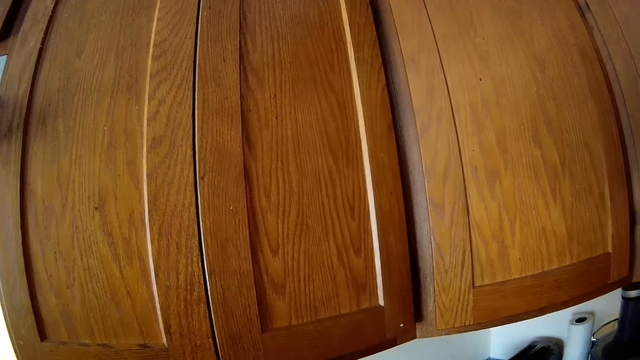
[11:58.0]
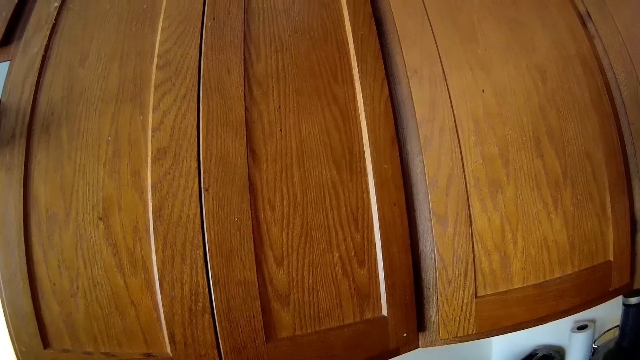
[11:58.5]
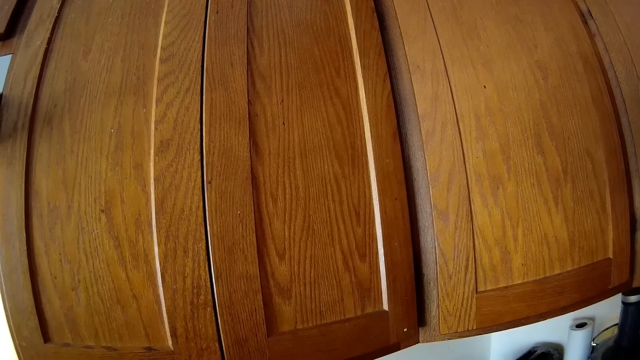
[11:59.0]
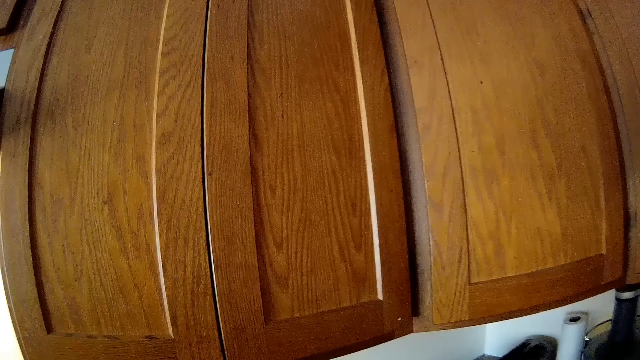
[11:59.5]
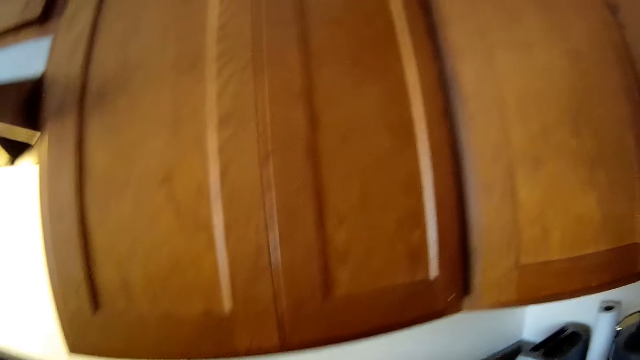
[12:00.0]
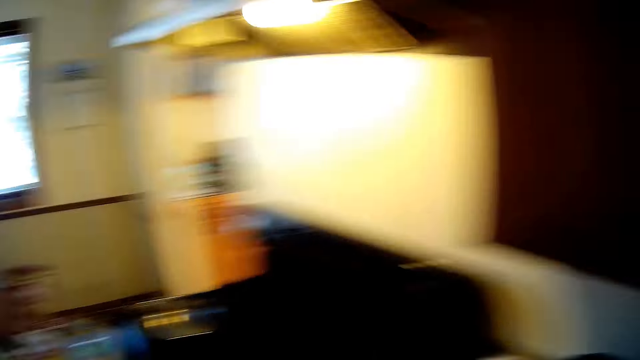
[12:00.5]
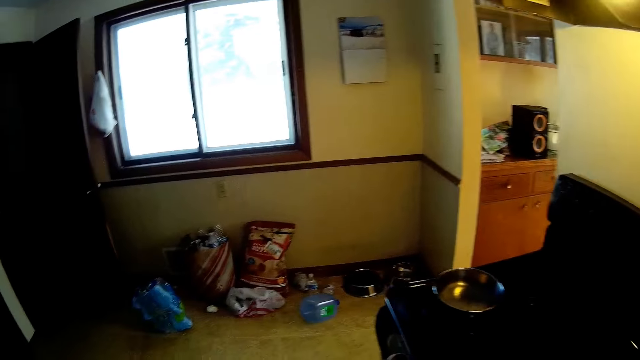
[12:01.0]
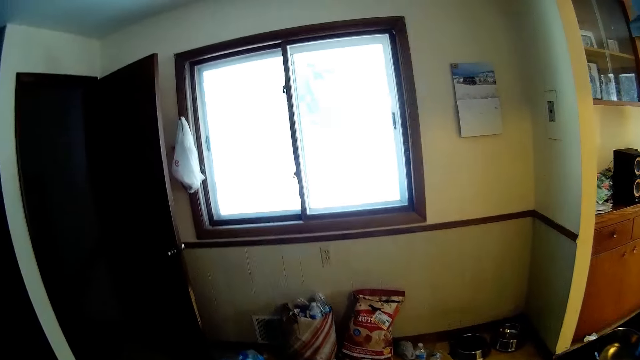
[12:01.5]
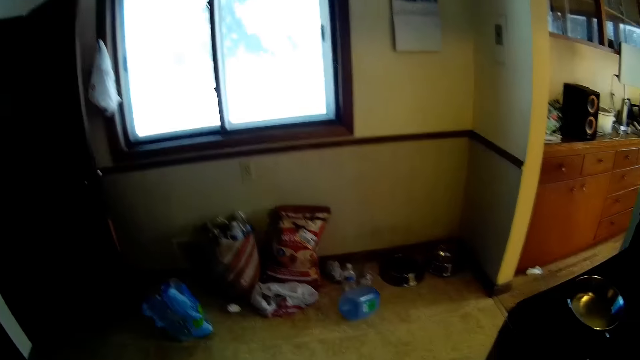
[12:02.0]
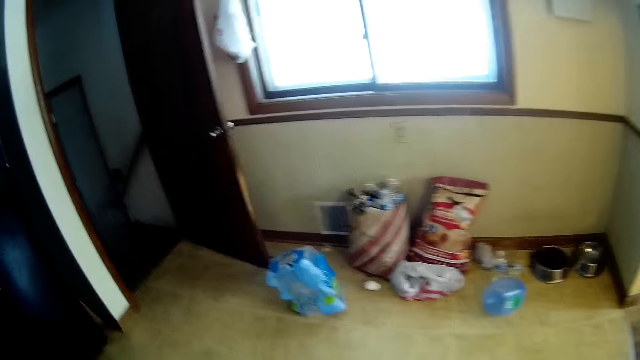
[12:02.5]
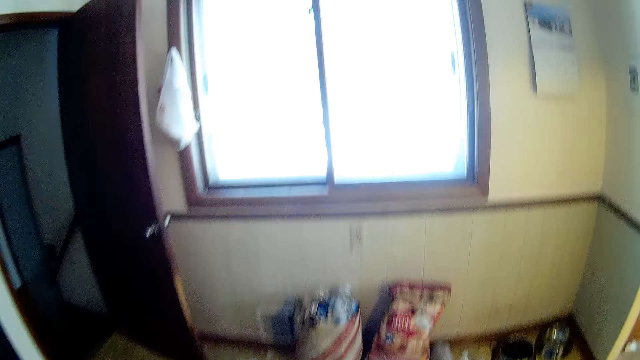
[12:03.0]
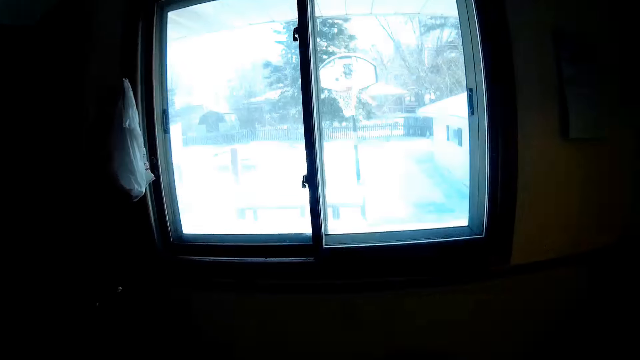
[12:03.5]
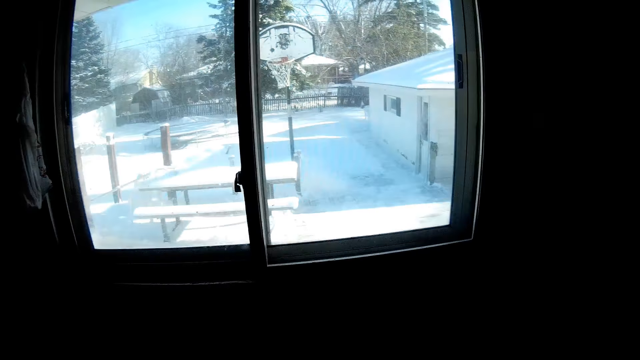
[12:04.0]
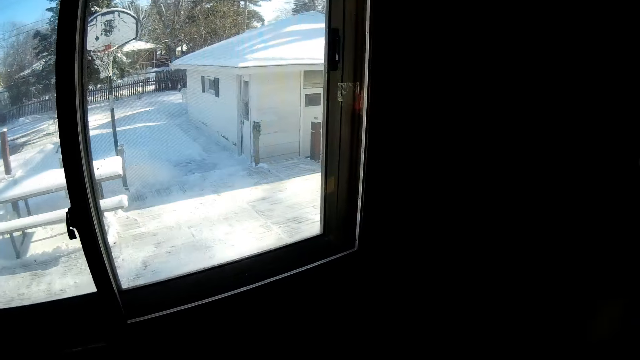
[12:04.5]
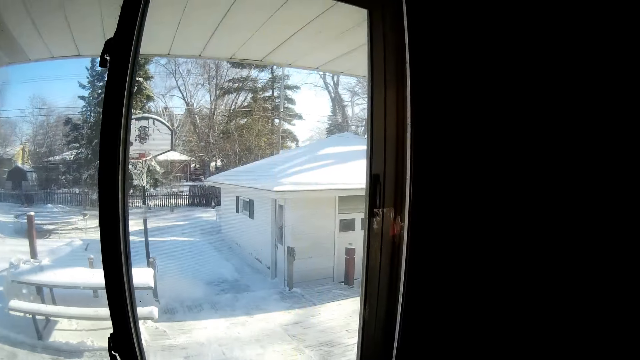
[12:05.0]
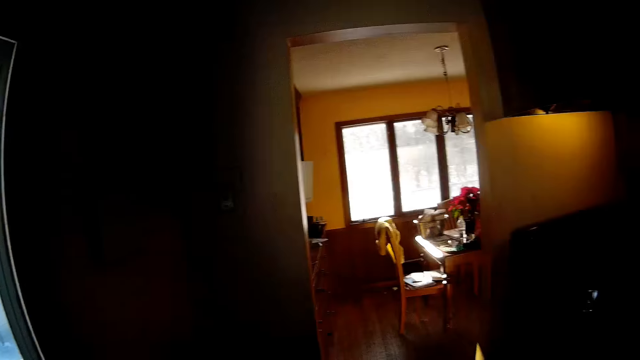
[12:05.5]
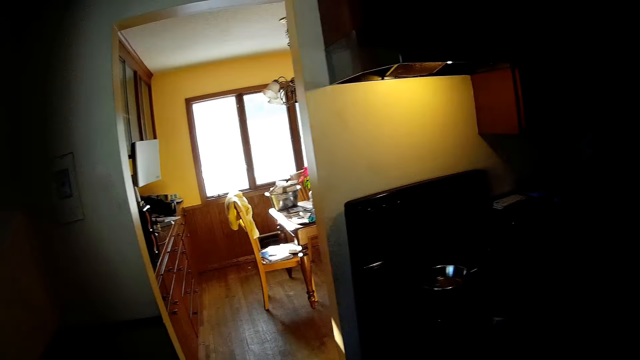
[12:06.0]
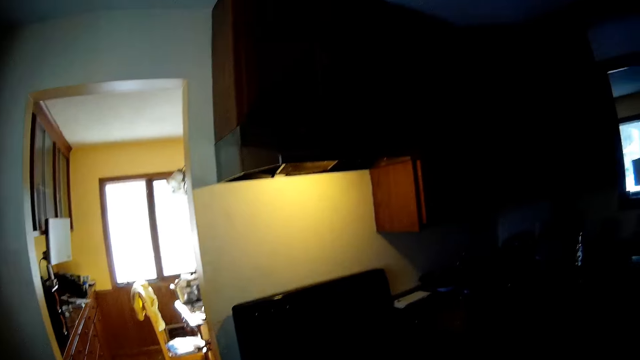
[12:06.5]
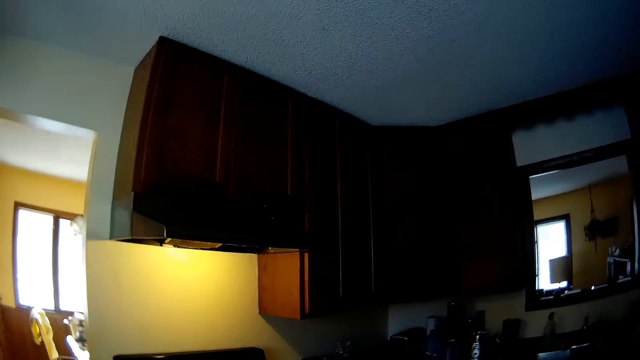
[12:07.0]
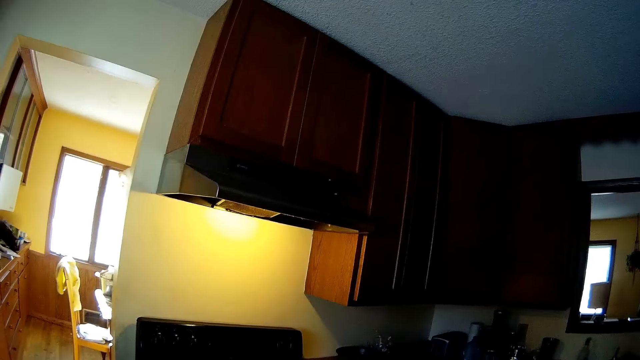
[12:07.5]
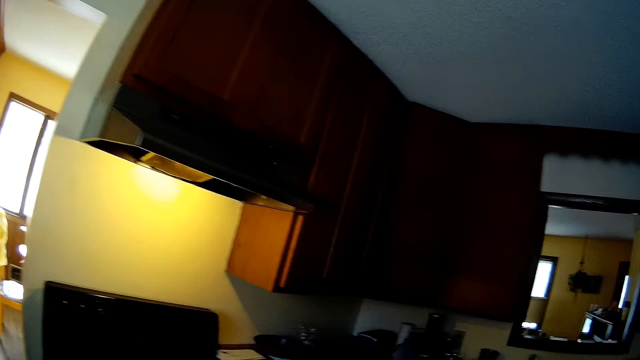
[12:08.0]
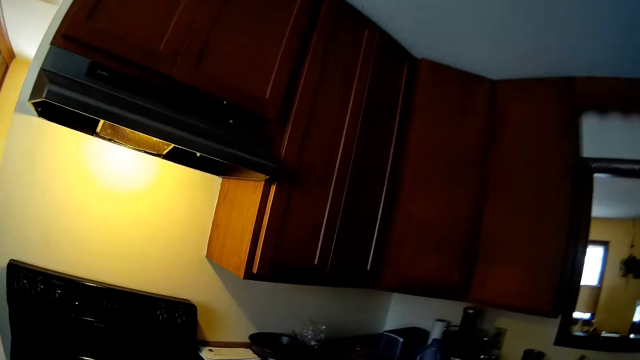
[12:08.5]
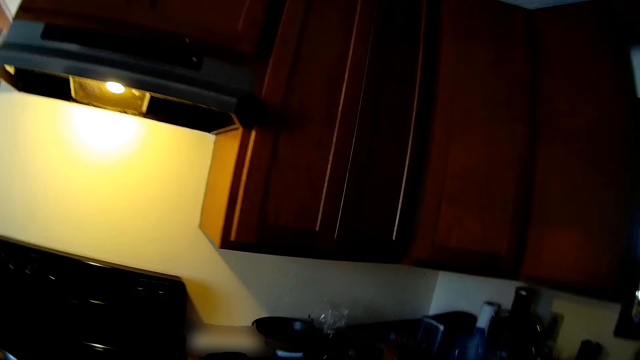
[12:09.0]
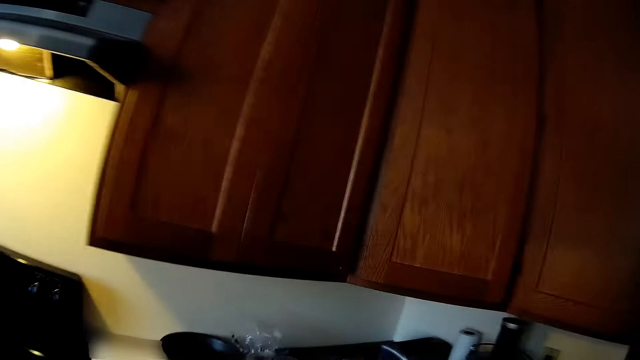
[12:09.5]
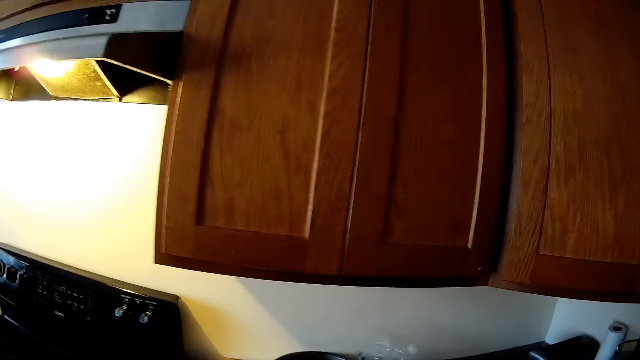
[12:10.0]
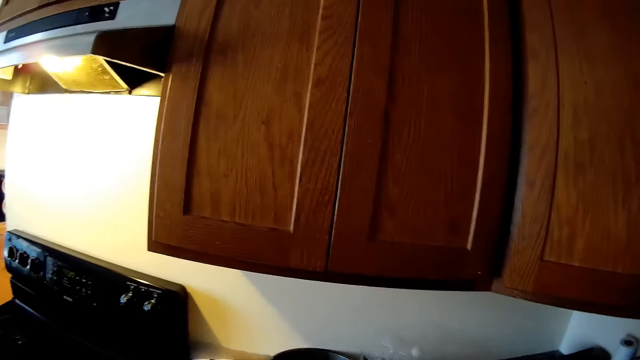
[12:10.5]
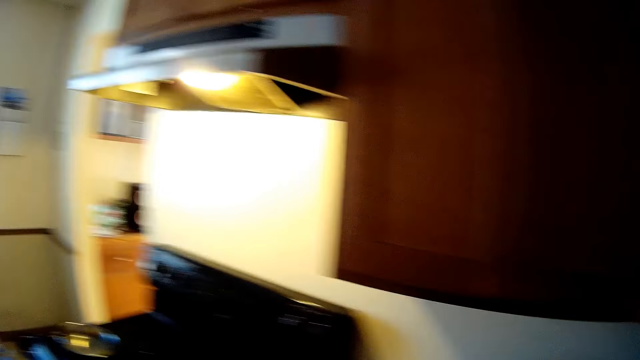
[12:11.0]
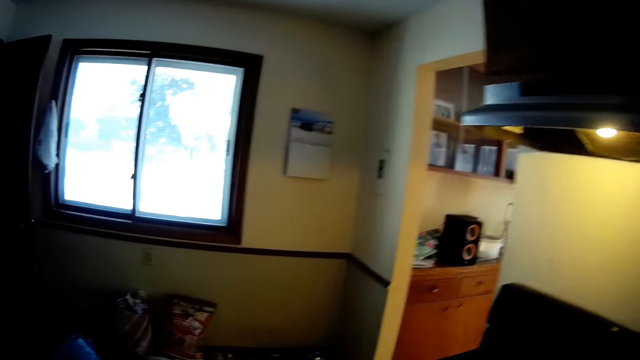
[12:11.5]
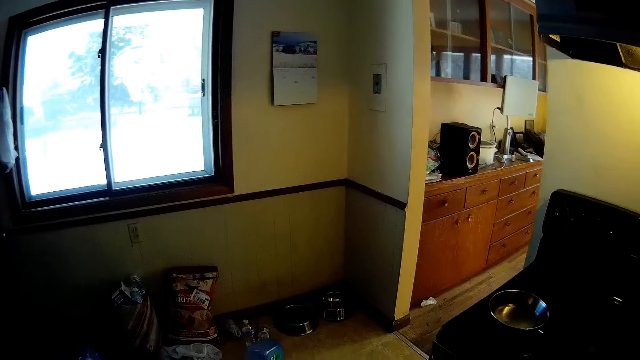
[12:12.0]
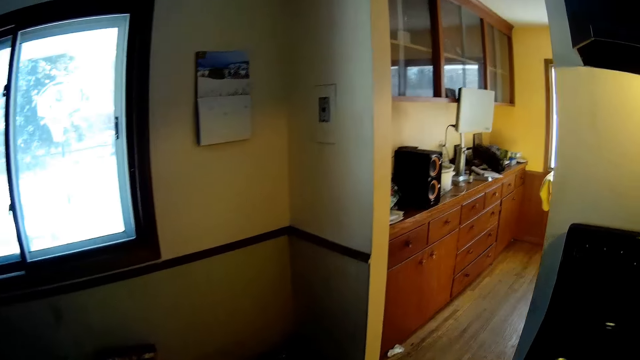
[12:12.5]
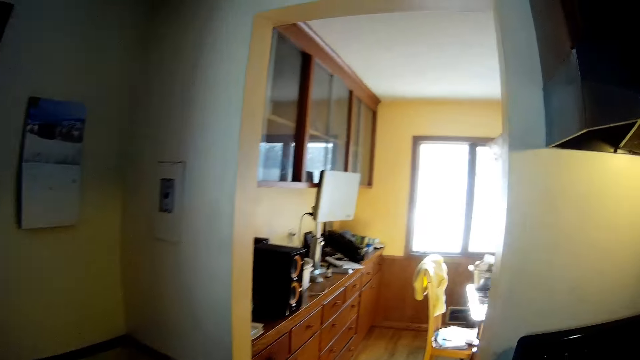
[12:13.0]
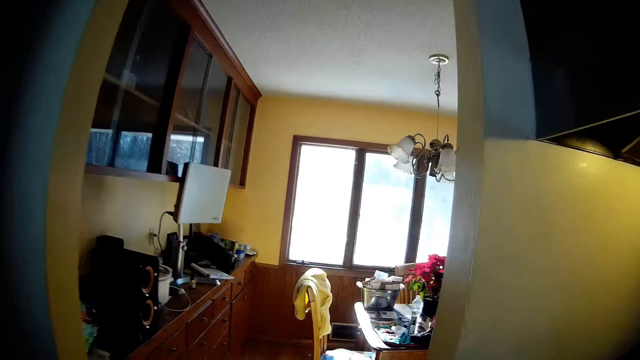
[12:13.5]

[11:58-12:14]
The camera wearer walks around. They look around. They walk around.

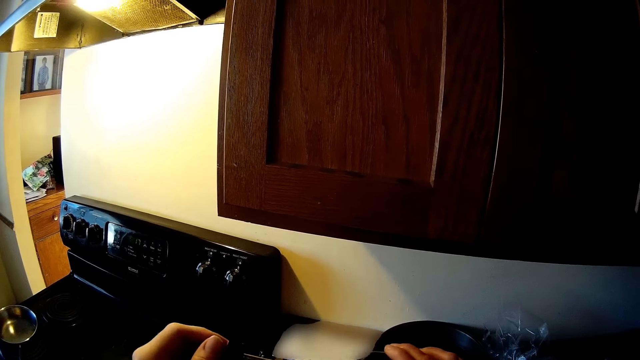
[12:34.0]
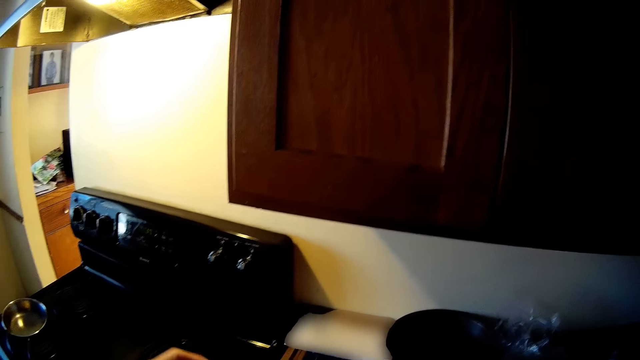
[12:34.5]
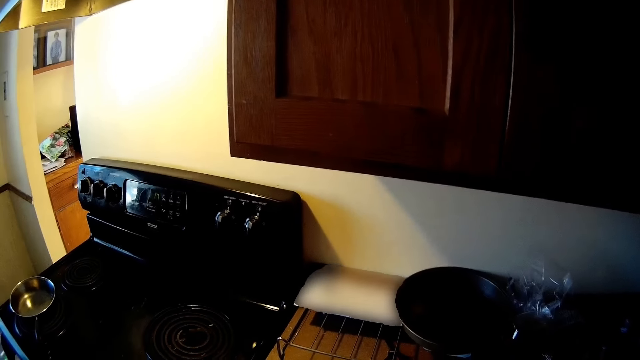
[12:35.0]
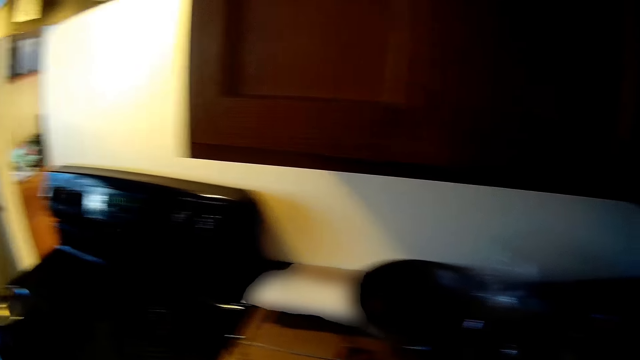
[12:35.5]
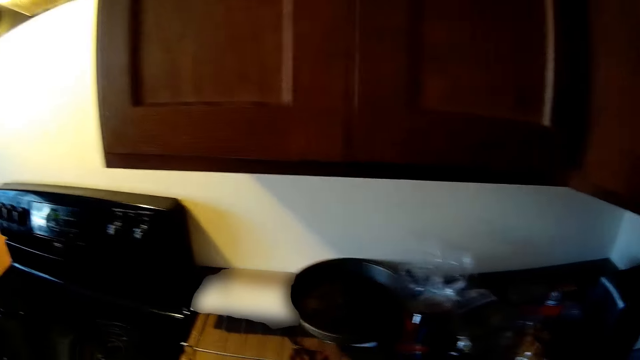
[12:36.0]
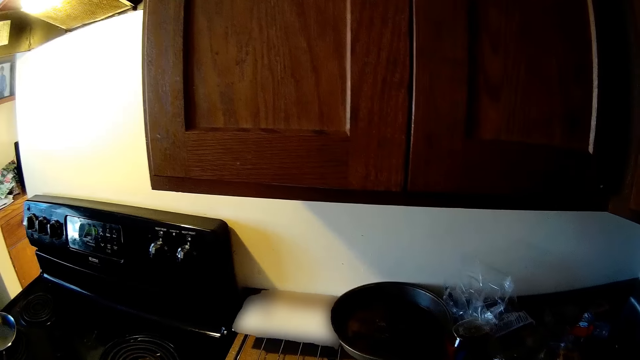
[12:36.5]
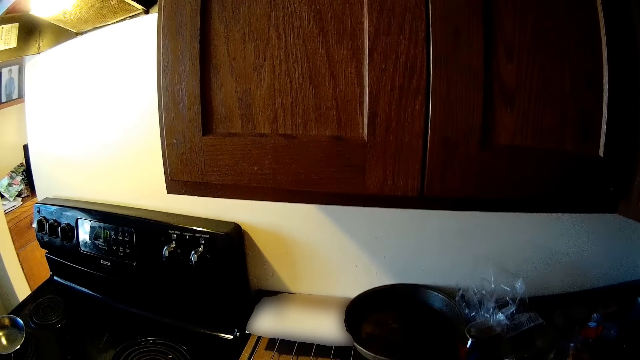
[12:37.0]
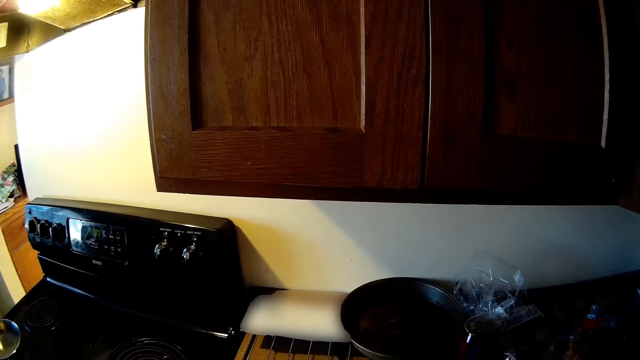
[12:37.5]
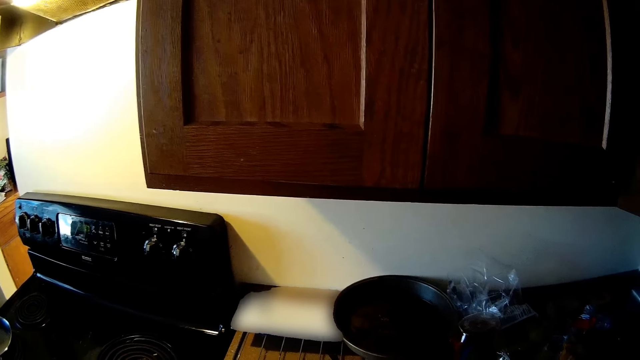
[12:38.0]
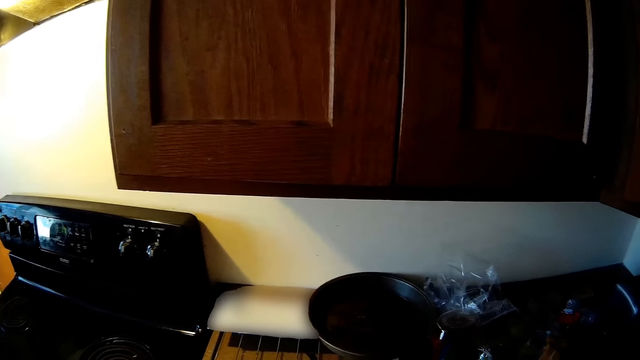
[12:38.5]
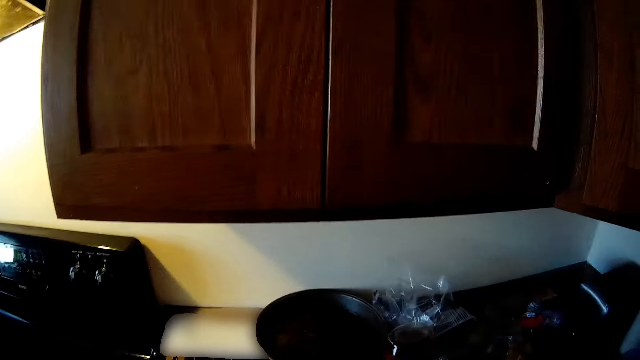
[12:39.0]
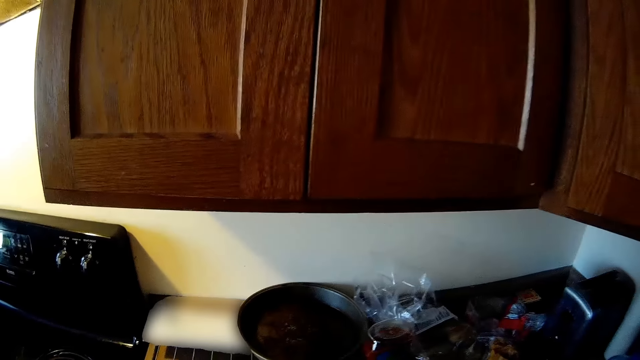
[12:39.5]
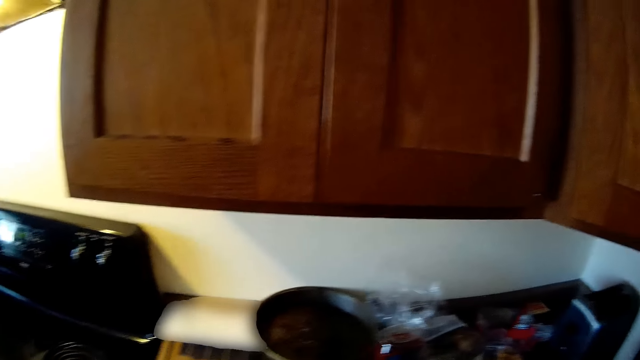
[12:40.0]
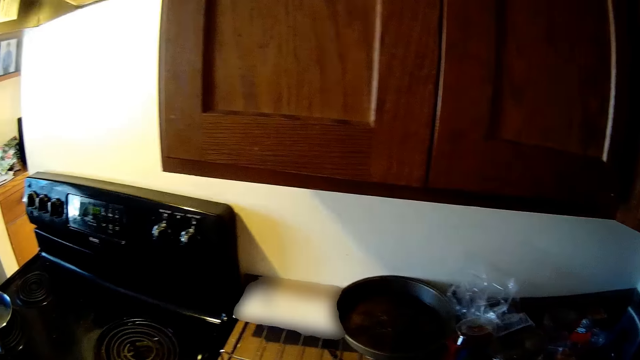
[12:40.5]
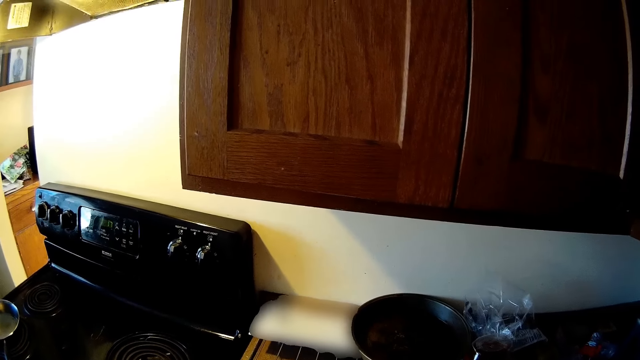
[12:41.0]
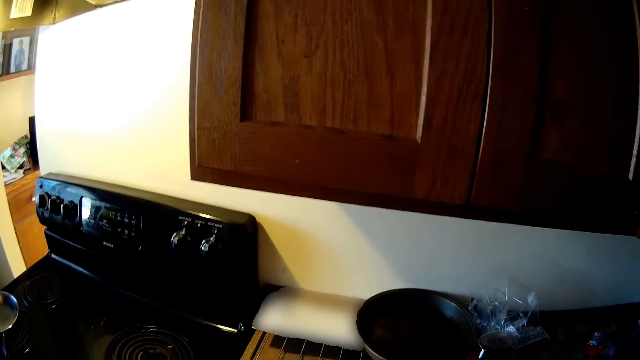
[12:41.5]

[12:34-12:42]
The camera wearer looks around.
